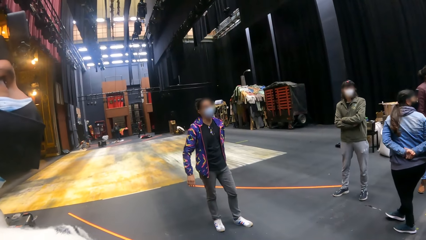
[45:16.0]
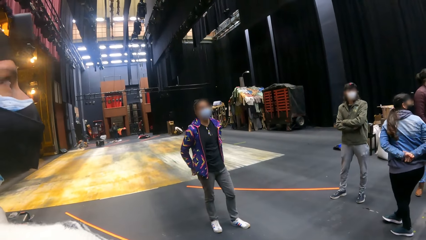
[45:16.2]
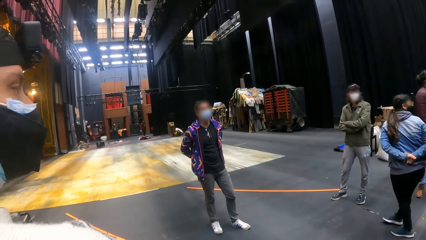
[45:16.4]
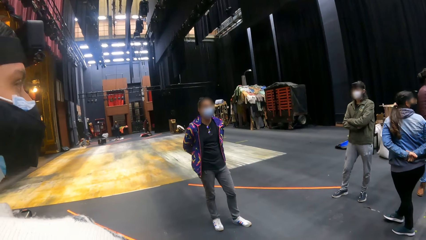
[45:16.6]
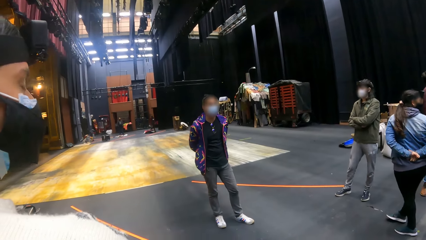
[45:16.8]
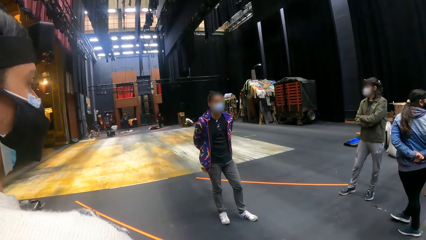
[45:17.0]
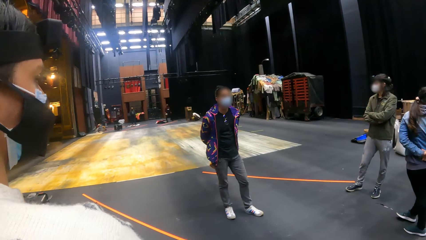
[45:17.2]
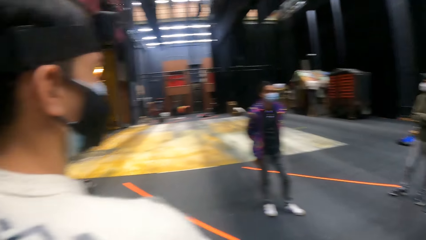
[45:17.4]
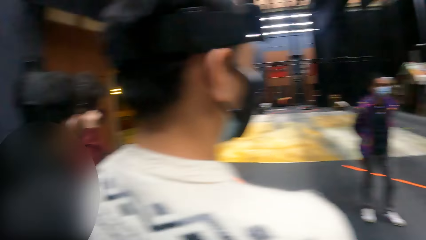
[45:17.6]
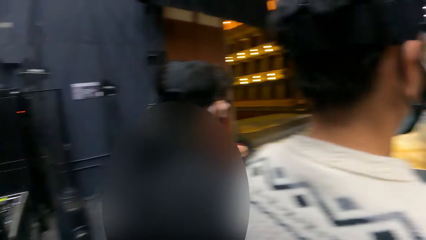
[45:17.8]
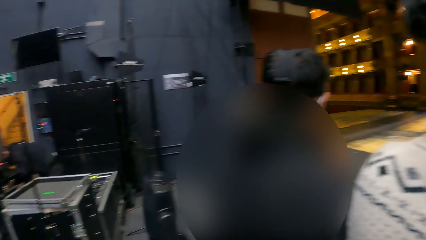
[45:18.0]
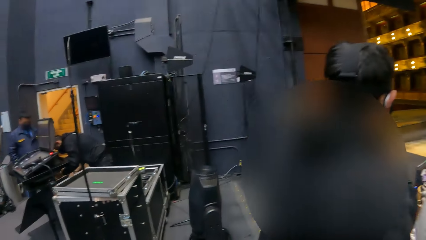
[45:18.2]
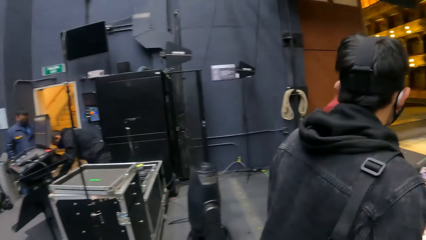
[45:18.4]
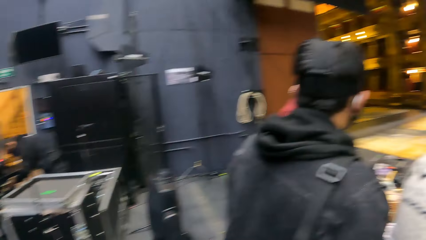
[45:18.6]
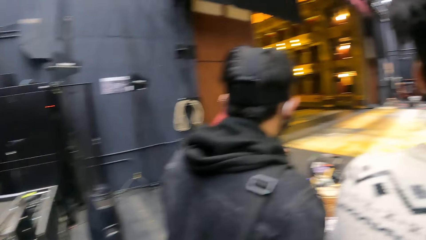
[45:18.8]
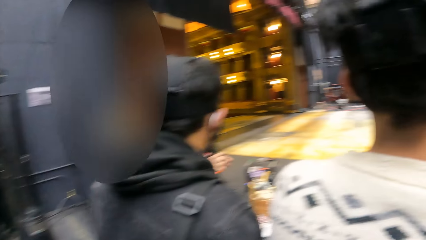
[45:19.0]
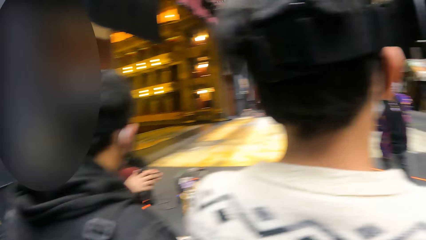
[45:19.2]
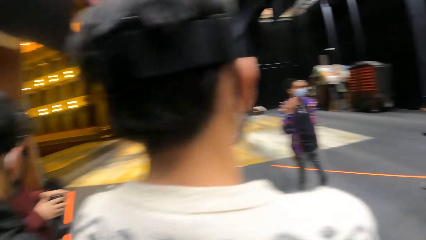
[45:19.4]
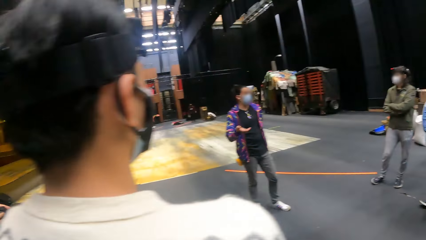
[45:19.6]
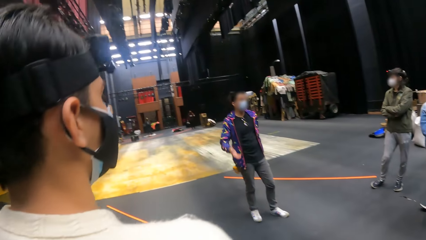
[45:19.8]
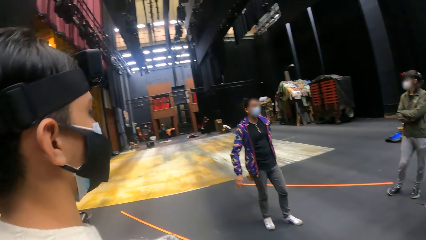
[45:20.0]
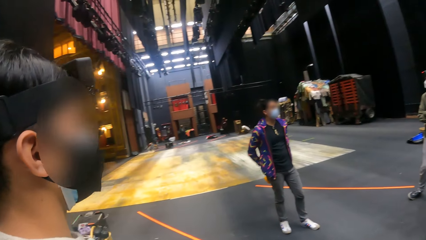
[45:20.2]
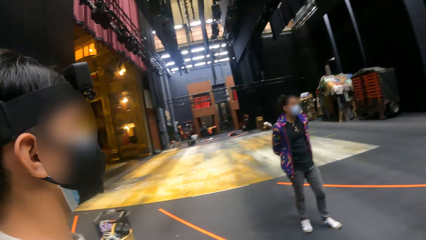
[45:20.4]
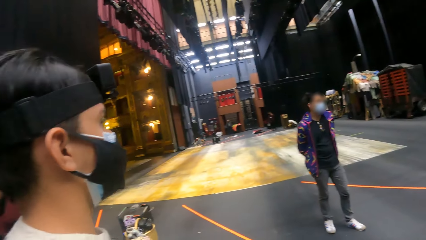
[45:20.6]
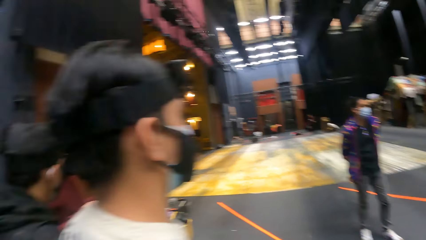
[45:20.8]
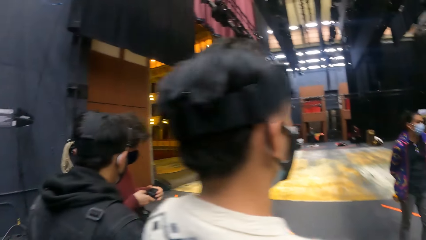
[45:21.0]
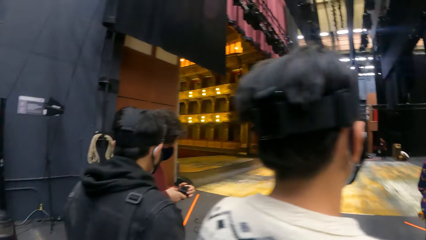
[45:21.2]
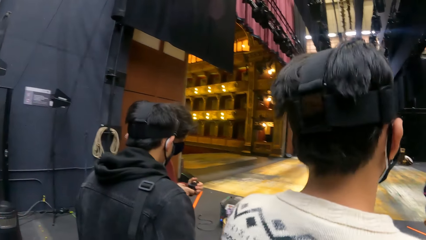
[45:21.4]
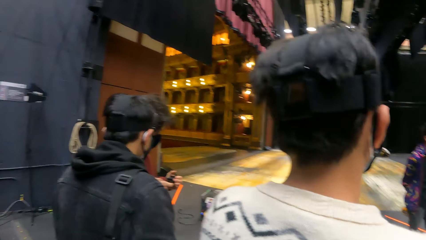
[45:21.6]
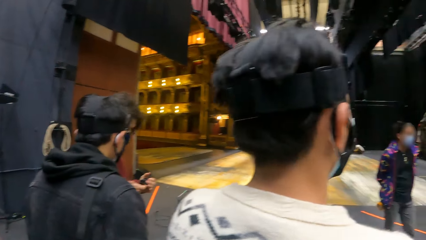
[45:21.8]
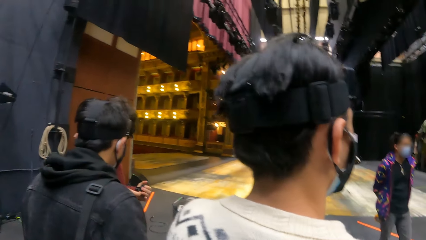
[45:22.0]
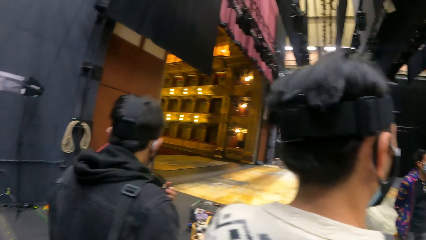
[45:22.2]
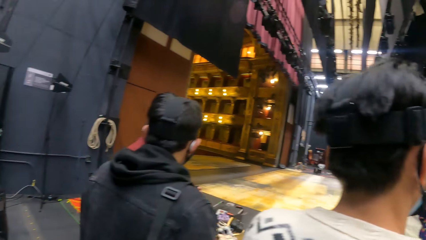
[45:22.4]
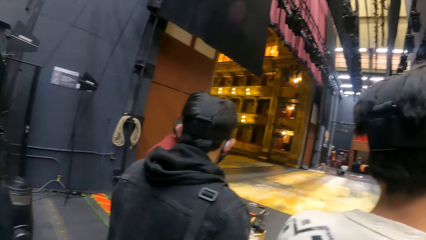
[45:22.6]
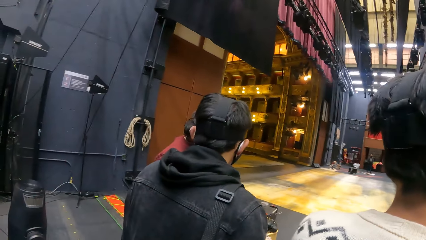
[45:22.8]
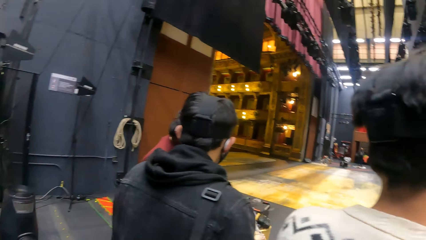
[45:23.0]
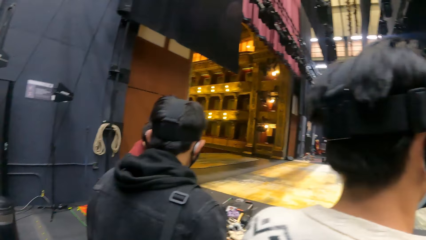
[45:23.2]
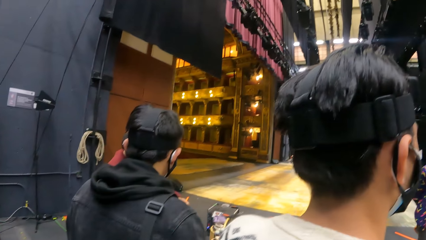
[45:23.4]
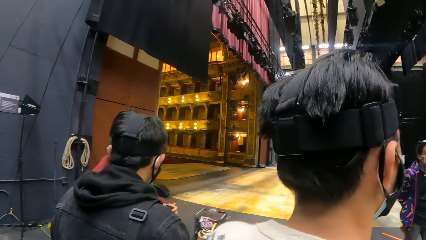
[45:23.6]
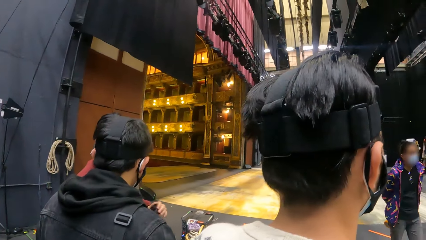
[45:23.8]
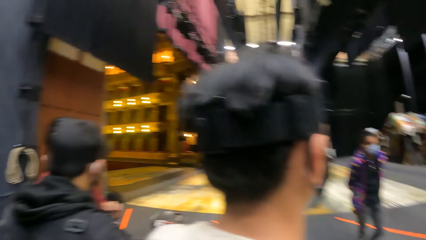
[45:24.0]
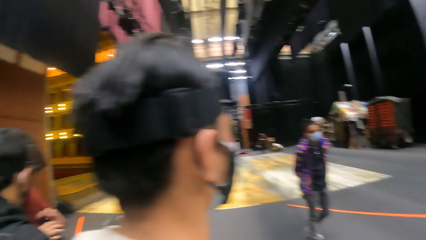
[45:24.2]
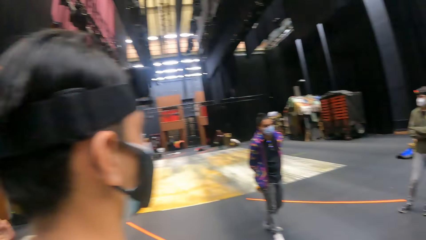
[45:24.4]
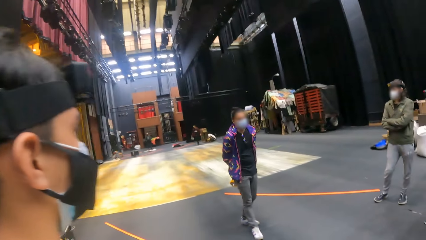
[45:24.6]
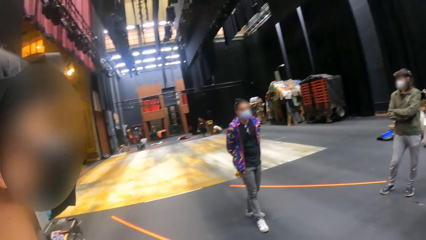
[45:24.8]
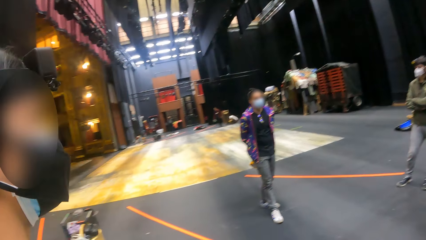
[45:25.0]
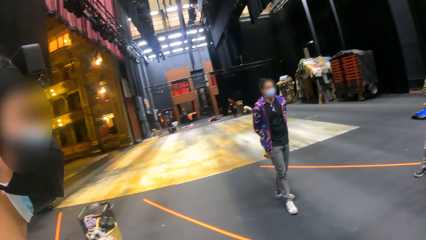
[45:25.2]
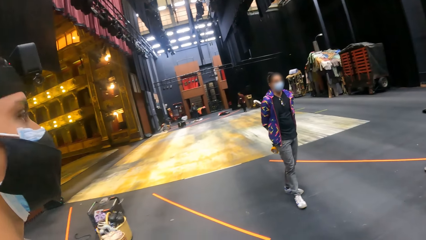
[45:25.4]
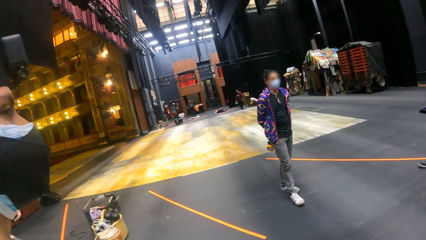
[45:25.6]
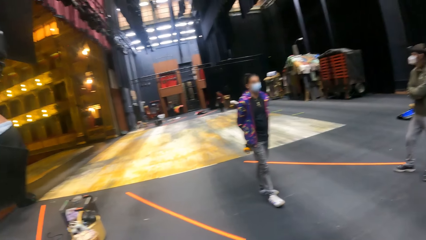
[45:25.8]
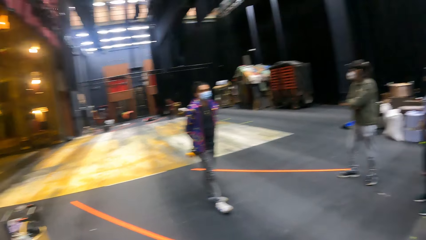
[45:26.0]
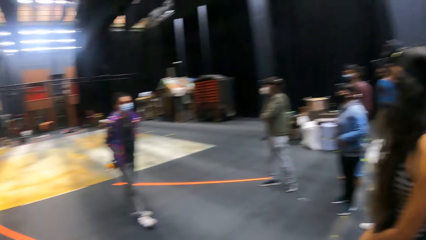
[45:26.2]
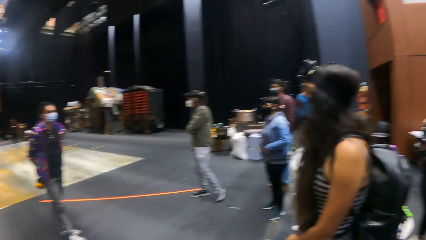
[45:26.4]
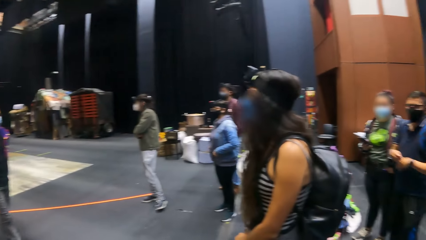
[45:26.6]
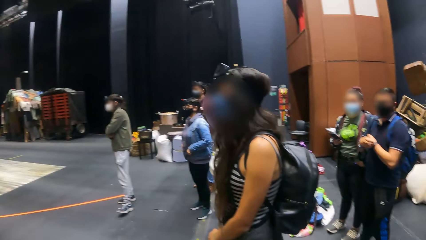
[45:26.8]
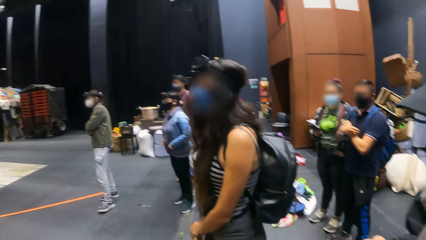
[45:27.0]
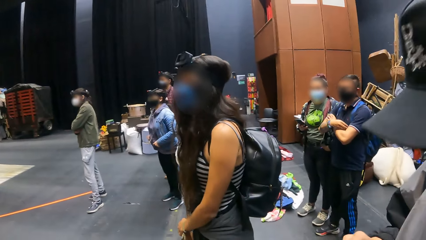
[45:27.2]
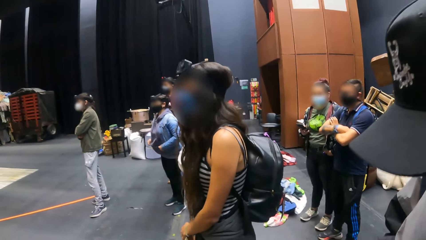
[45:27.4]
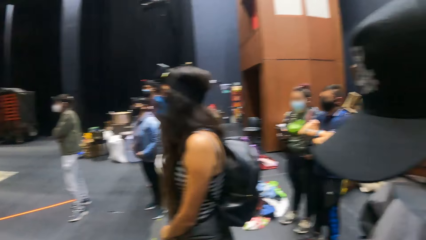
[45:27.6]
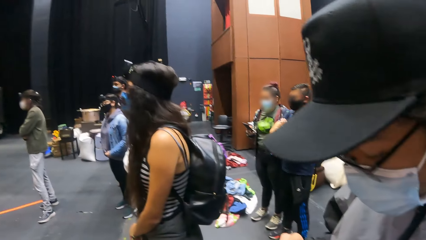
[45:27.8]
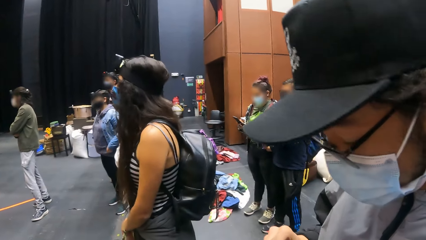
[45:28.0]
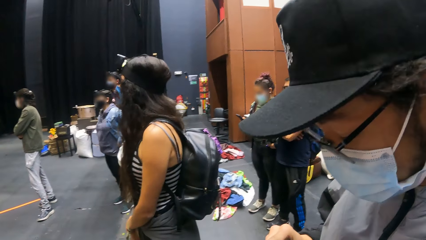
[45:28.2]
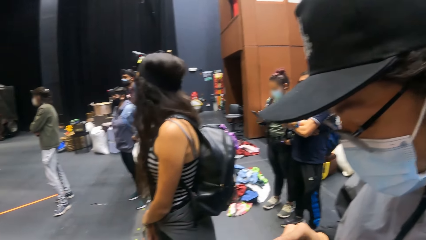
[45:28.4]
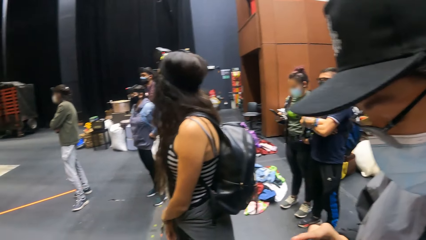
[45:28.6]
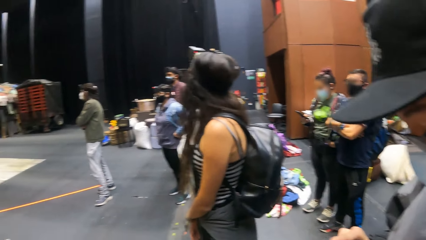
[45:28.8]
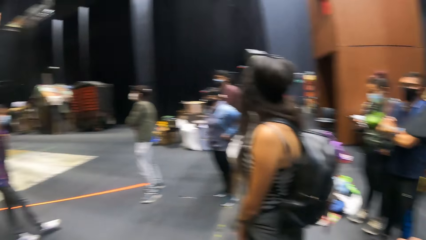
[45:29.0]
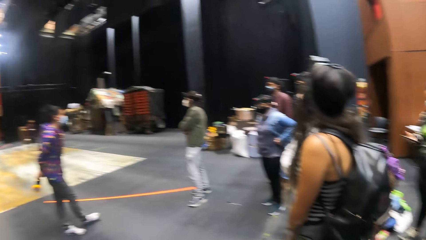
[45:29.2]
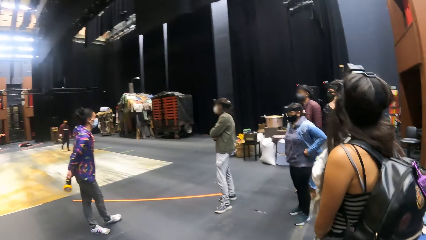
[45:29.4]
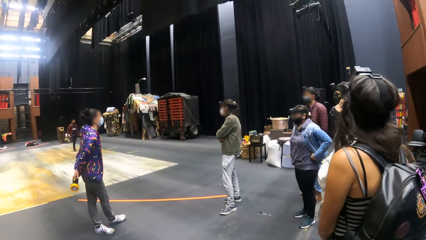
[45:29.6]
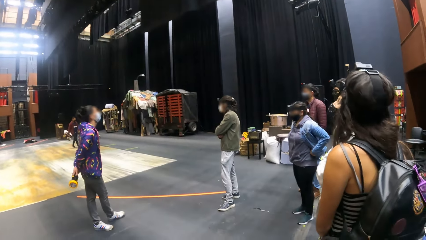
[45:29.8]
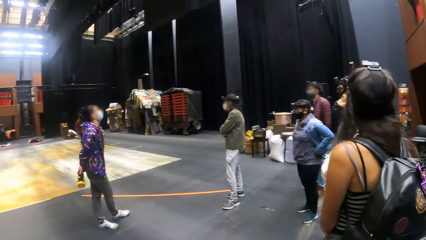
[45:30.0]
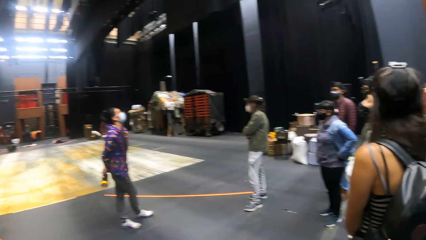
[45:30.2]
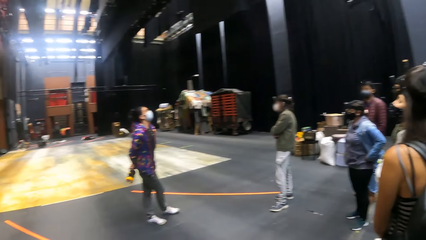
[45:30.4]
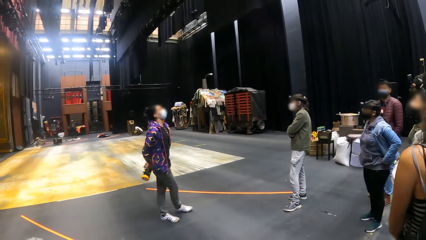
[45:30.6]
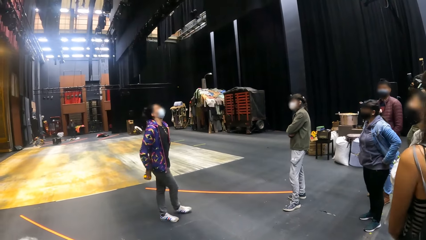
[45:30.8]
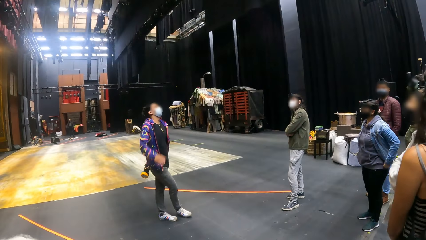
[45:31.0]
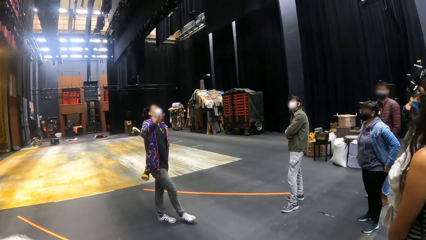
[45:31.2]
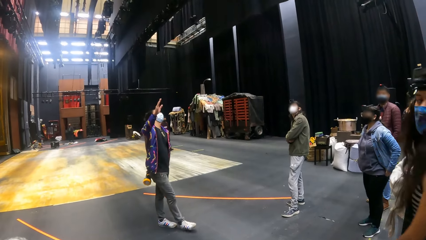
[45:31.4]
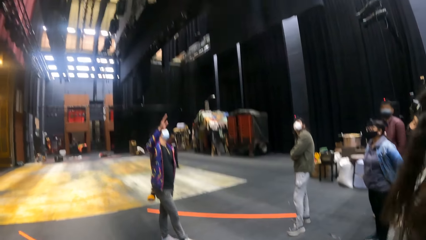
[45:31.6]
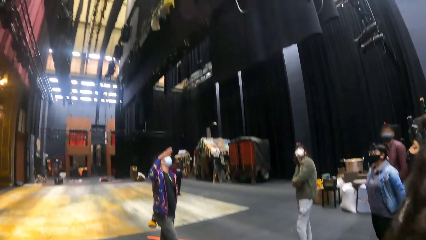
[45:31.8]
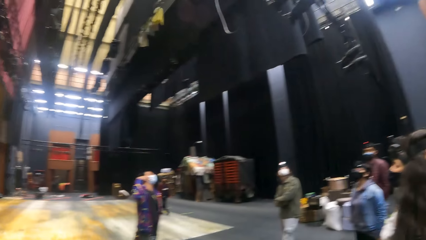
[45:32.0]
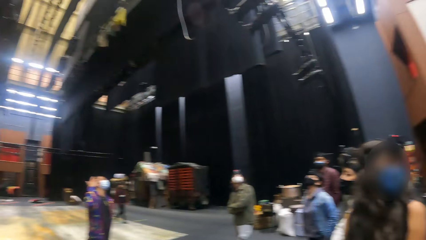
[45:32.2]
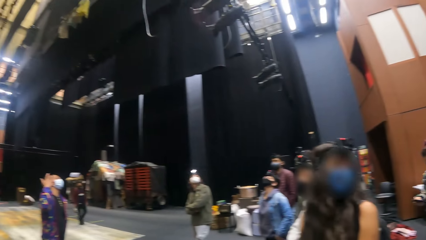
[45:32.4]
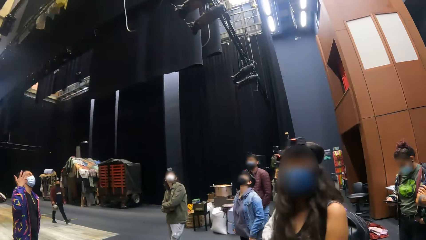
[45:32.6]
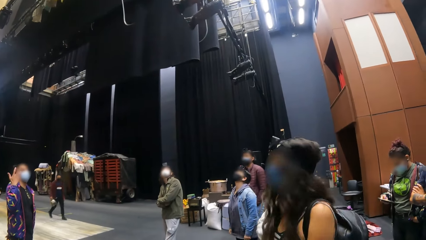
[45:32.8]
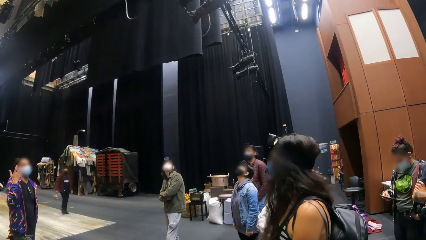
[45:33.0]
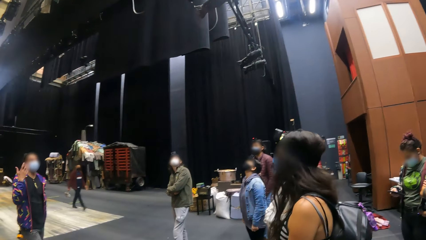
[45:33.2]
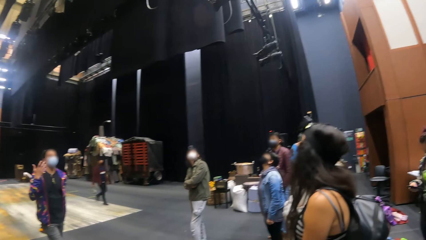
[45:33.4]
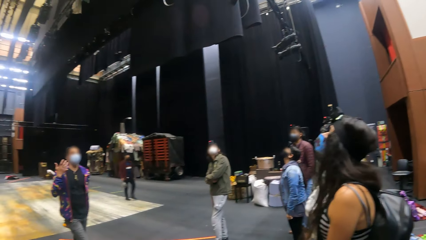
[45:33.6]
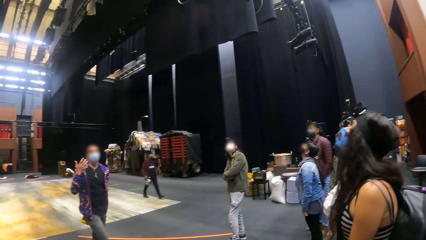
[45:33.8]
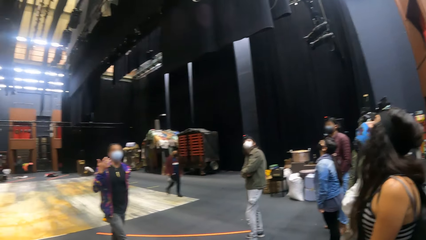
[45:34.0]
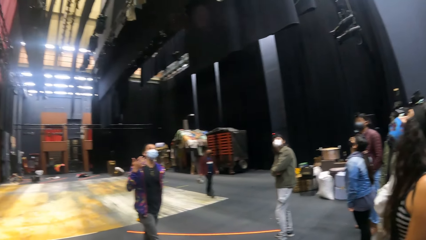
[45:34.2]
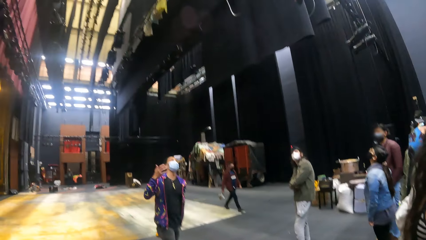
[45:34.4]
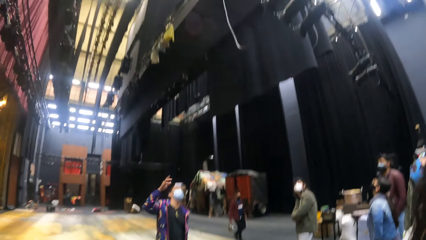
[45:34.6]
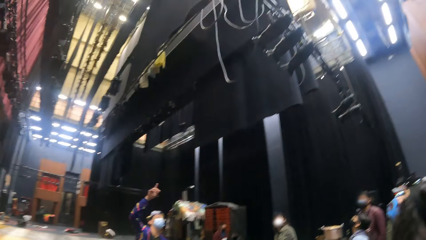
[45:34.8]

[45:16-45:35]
A man holds a cable in both hands. Another man holds a head mount camera in both hands. The second man interacts with another man. A woman operates a phone in her right hand. Another man holds a torch with his left hand. The man with the torch points upwards with his right hand. Someone talks to the crowd.
